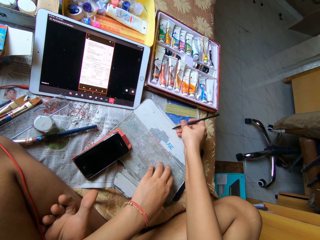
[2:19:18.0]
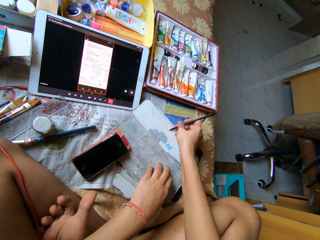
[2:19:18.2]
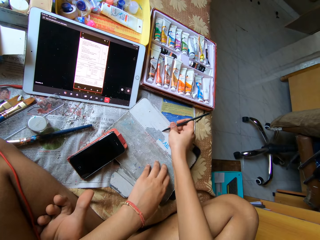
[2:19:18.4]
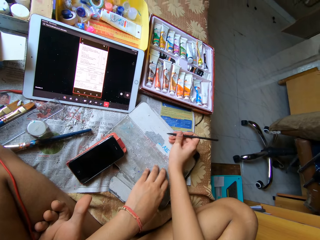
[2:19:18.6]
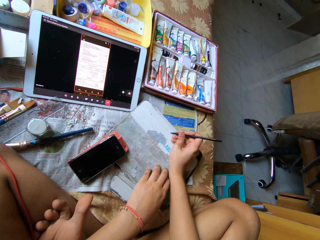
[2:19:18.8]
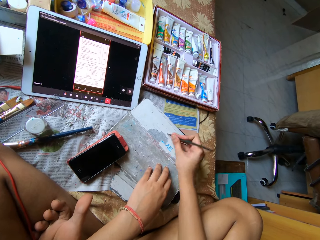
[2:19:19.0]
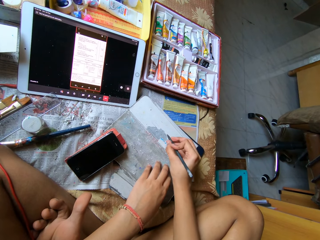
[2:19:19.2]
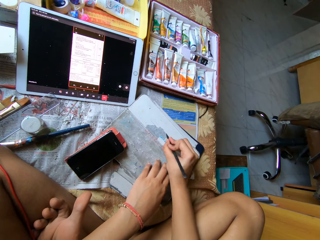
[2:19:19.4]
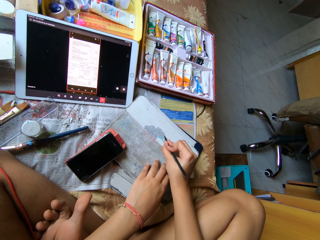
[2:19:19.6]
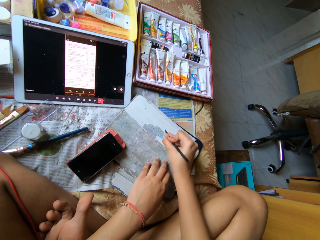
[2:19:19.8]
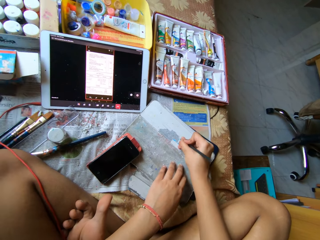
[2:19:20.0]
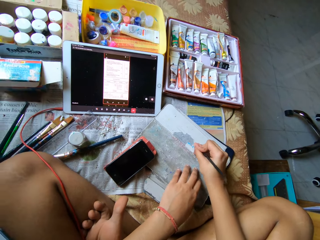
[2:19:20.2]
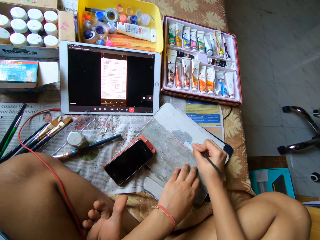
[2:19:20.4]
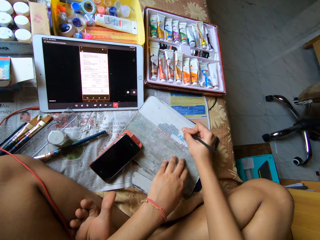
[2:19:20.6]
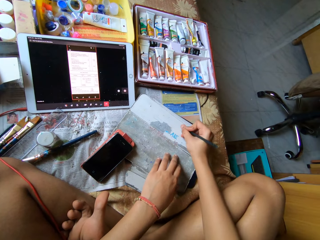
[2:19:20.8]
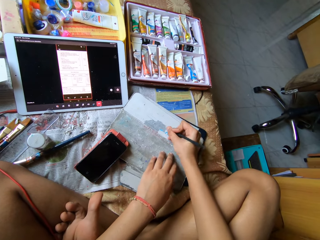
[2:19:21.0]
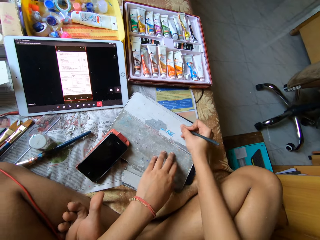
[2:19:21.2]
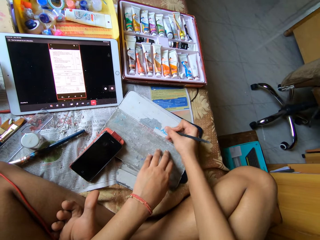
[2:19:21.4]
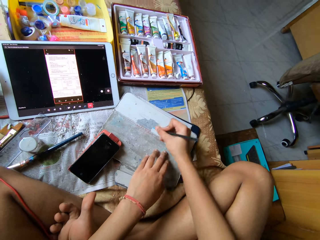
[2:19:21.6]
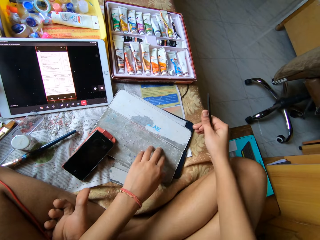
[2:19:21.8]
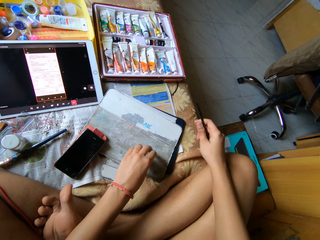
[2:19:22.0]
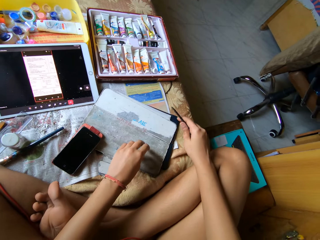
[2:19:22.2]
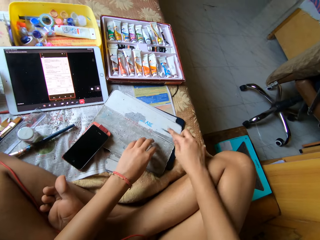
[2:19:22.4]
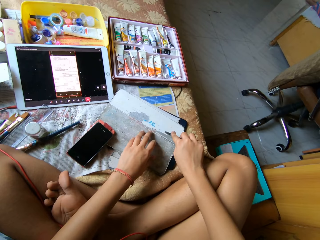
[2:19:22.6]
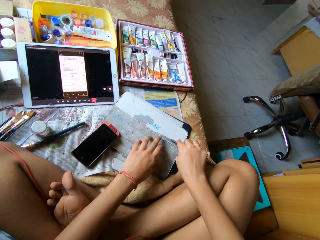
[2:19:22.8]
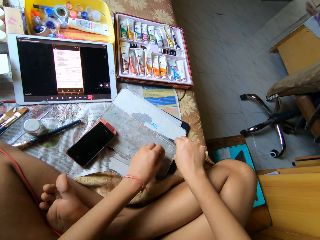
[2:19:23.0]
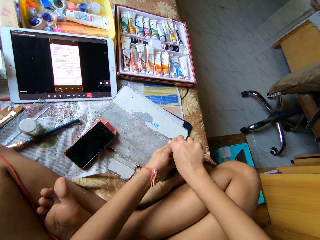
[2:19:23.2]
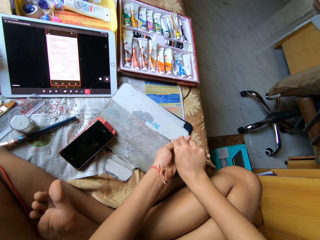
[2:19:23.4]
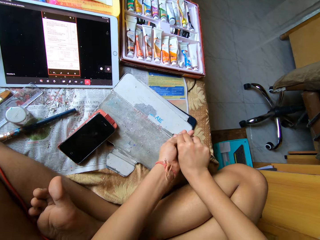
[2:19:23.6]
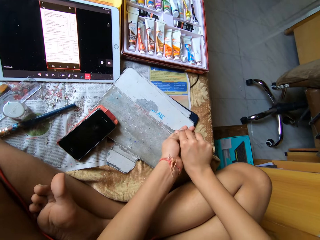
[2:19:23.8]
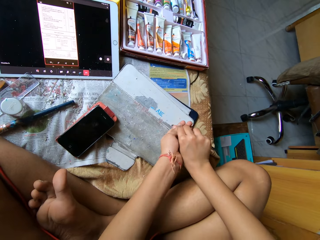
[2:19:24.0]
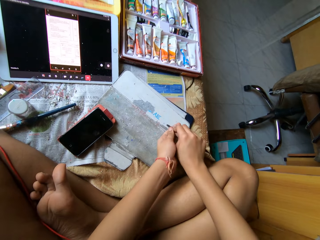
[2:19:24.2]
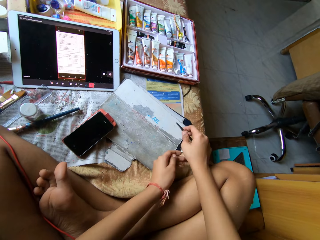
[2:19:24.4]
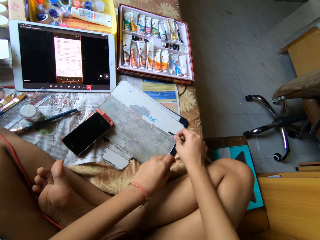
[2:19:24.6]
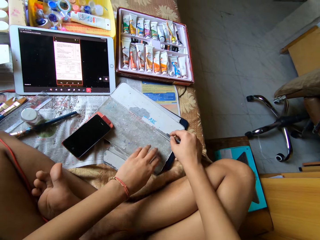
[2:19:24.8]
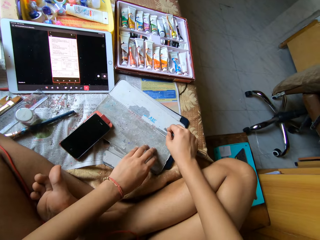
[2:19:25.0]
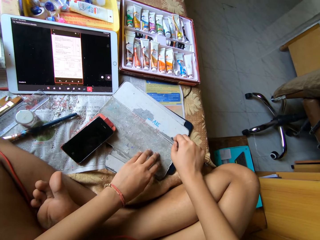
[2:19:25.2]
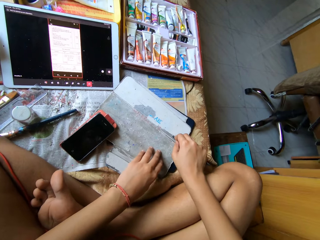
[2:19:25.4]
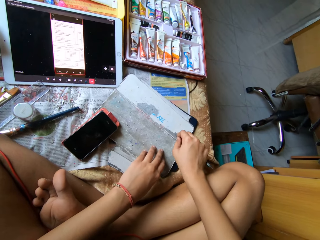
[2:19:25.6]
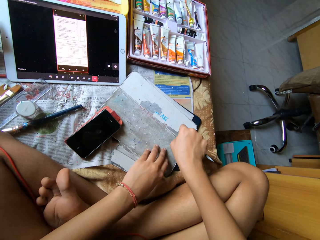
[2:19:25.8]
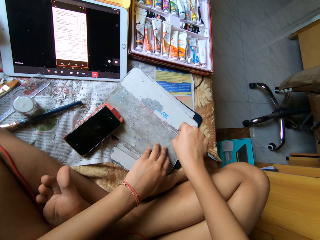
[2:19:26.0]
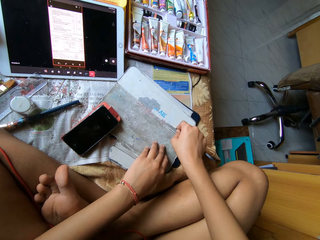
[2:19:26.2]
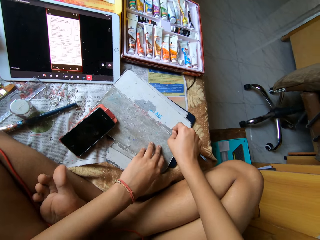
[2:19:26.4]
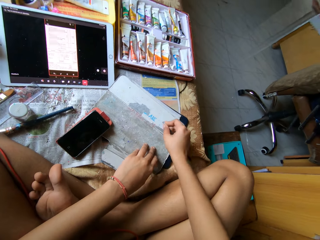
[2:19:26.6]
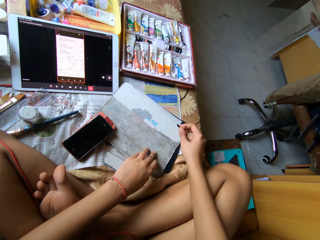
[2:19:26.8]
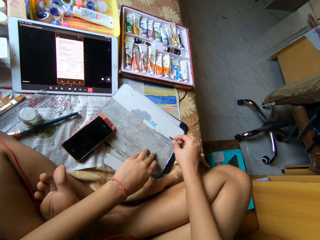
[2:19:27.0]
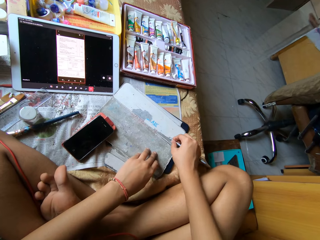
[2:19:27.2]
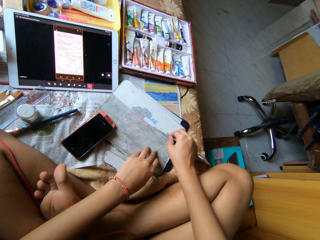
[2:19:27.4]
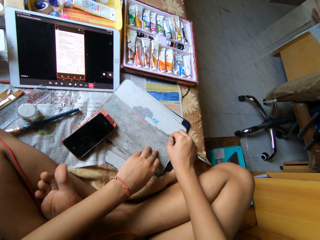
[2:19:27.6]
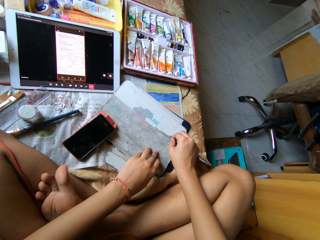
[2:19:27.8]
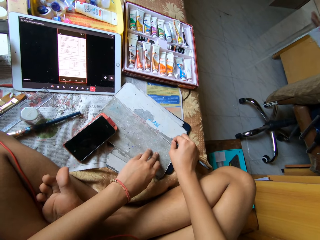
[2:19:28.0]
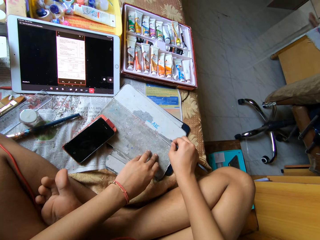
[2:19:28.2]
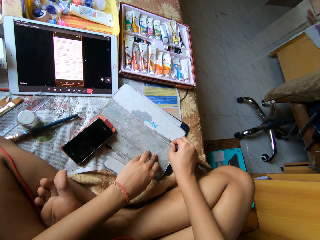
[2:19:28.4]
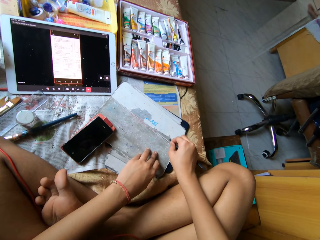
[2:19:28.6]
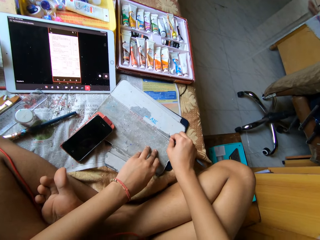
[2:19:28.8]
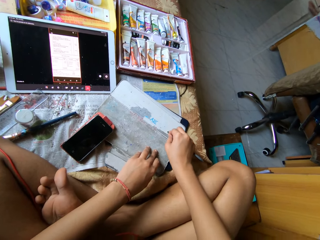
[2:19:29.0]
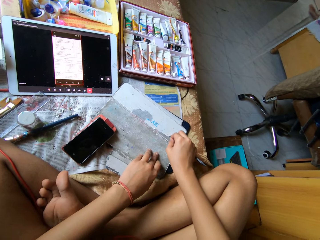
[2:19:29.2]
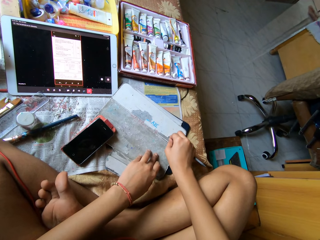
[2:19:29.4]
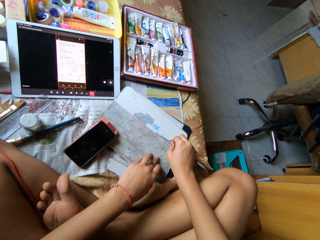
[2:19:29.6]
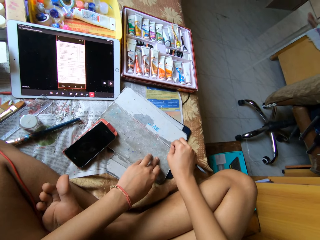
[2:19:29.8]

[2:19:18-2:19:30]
The camera wearer peels off the sticker on the tablet cover on the bed with her hands. She peels off the sticker on the tablet cover on the bed with the pen in her right hand.

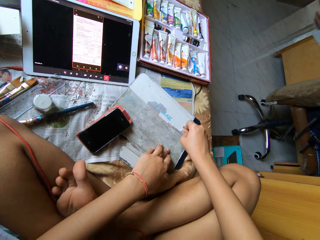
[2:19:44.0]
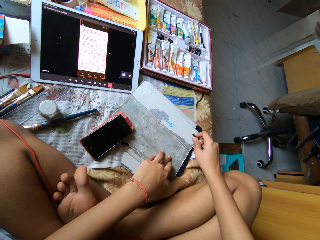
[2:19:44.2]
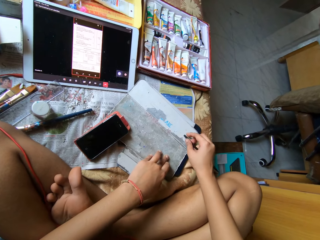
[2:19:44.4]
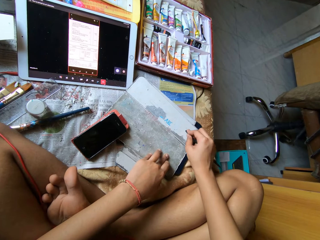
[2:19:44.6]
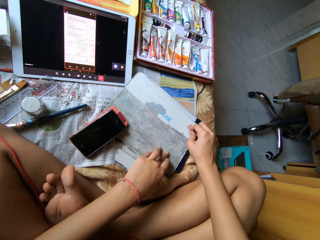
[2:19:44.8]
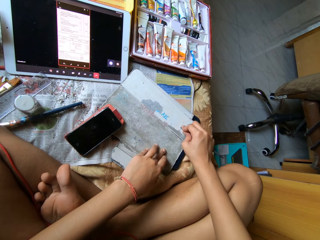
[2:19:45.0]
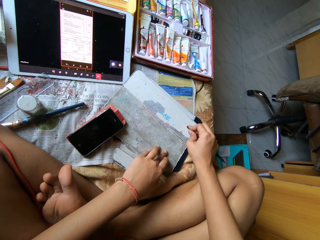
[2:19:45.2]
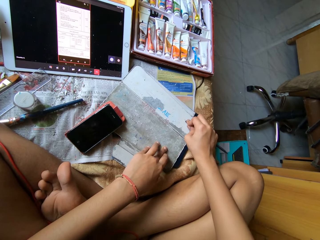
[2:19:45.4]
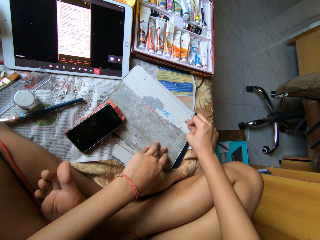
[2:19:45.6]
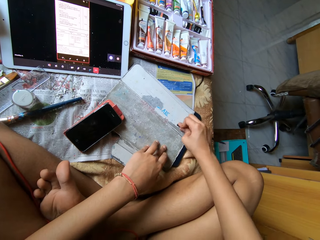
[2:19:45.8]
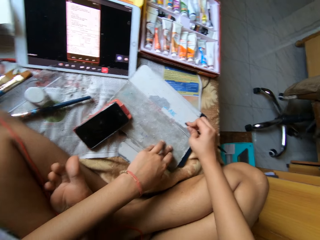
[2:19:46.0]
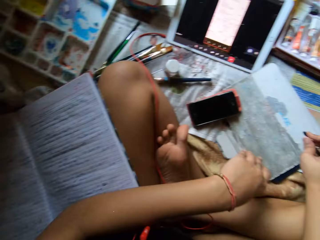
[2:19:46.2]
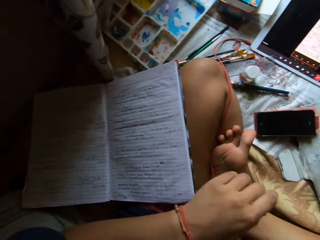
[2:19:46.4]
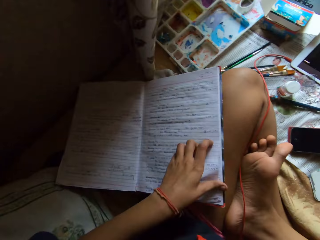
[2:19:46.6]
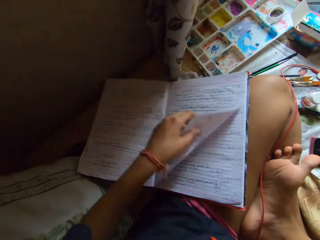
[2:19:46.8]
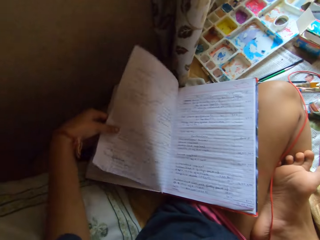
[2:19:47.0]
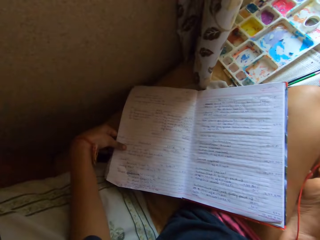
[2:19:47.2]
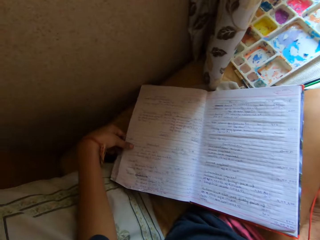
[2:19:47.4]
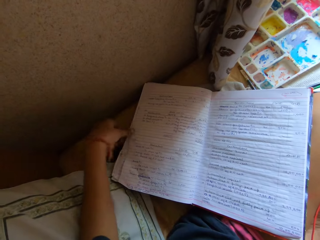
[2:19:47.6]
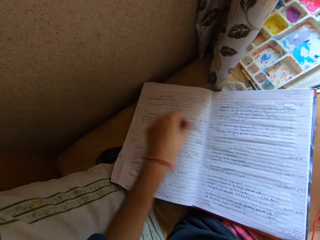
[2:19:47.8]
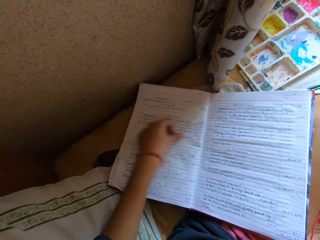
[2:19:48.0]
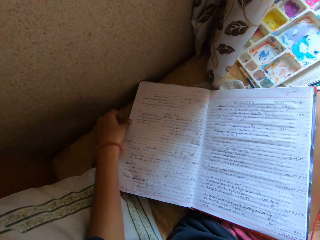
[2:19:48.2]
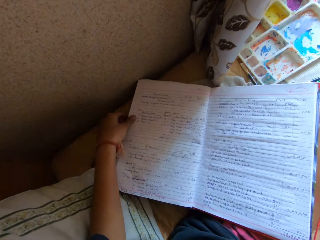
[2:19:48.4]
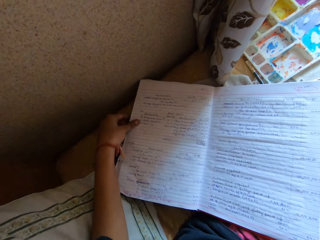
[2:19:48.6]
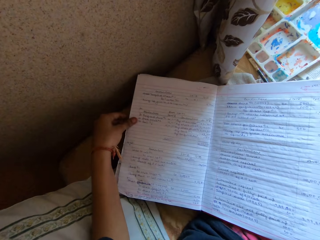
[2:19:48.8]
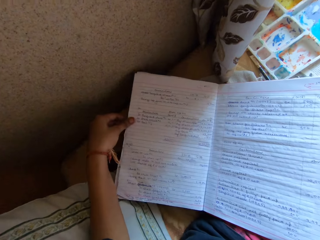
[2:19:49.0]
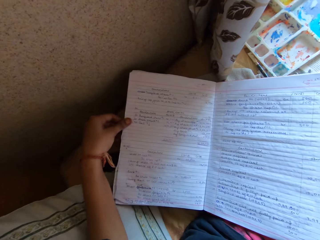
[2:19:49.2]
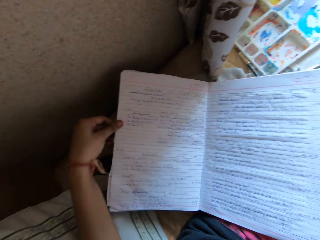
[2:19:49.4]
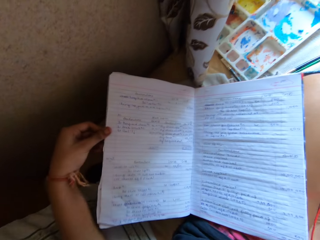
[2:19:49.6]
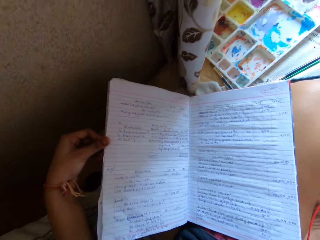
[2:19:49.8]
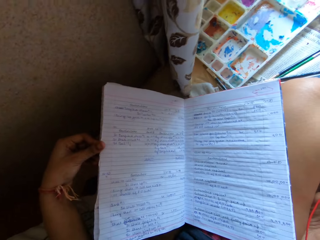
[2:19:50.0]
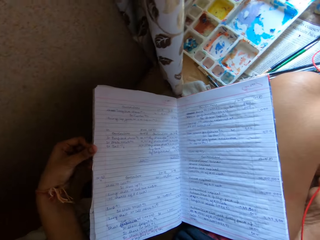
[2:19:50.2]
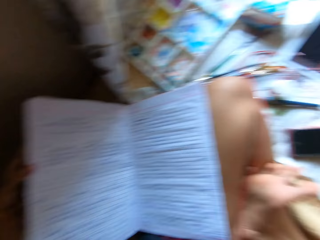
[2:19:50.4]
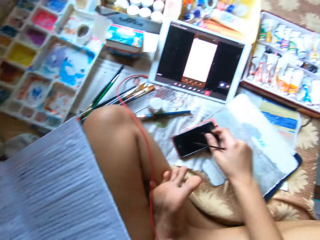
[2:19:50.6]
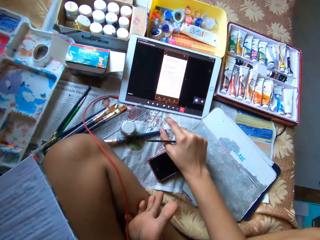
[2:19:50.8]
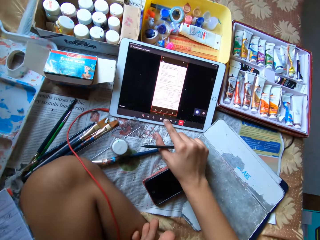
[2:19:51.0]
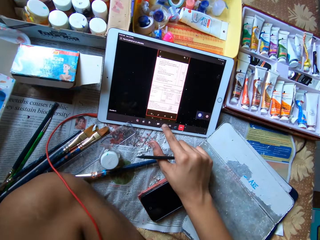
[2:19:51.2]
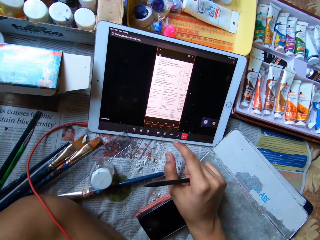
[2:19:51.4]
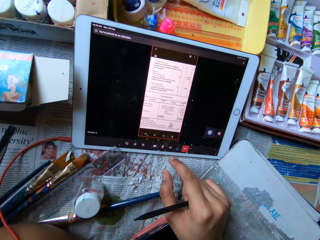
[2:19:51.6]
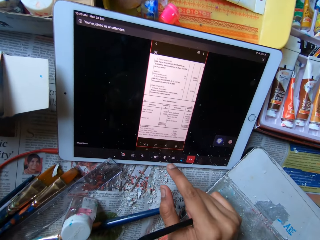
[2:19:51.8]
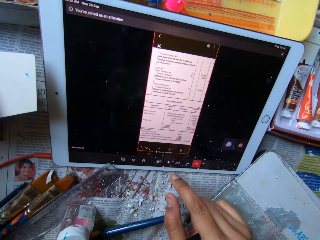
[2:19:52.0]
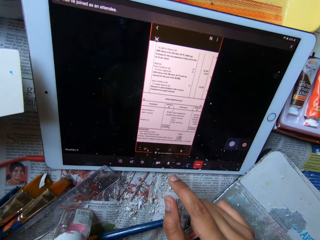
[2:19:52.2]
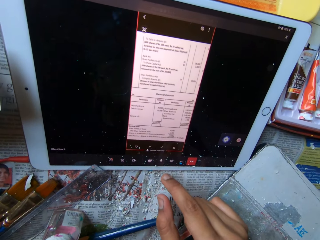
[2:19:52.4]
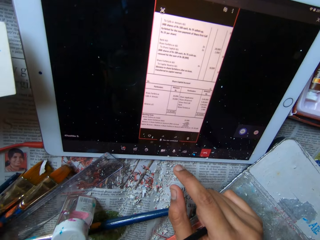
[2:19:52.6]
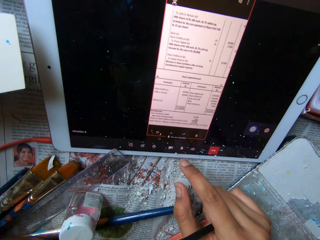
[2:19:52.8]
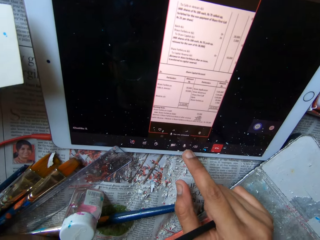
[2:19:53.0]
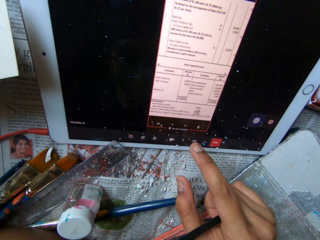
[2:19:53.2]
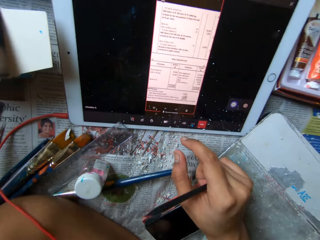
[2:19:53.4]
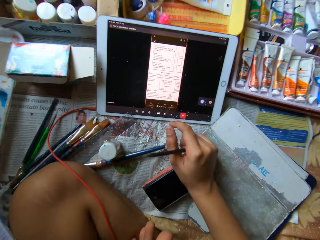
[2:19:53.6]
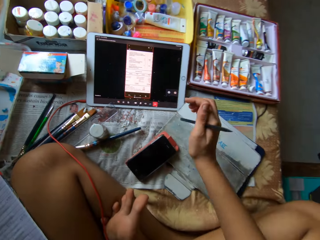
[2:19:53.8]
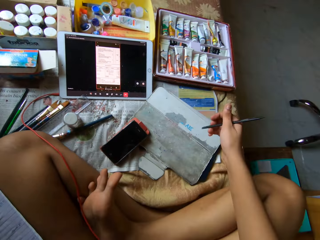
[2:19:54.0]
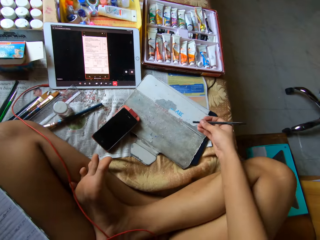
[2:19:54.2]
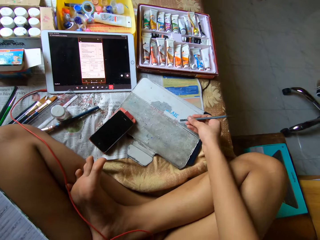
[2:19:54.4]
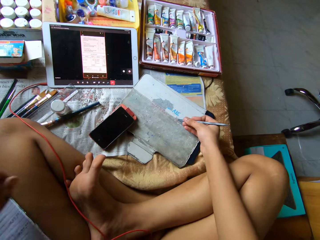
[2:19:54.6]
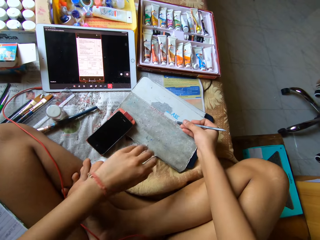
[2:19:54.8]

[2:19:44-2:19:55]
The camera wearer looks around. She flips a page of a book on her leg. She stares at the book. She looks around. She operates a tablet with her right hand.
